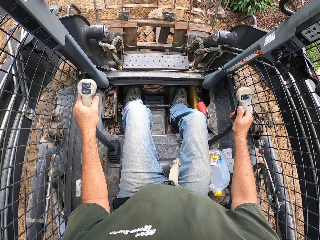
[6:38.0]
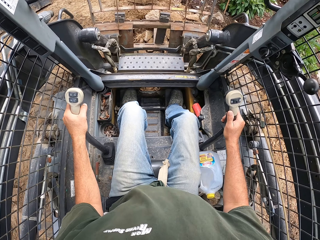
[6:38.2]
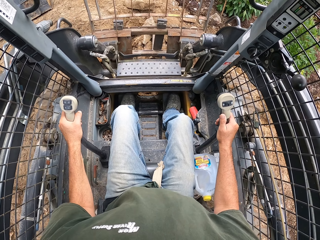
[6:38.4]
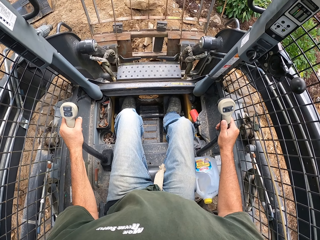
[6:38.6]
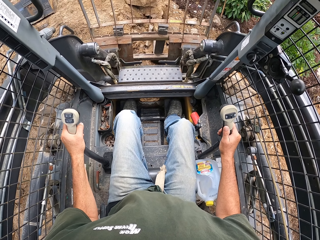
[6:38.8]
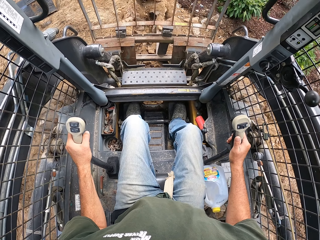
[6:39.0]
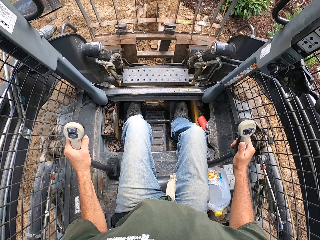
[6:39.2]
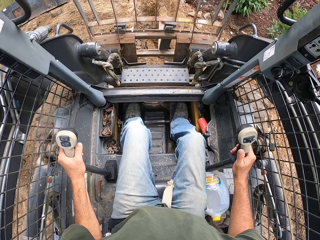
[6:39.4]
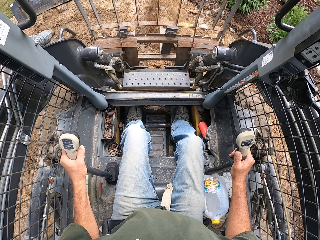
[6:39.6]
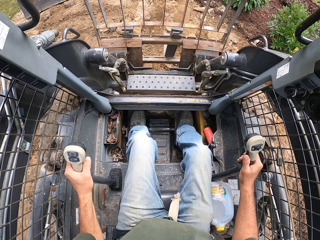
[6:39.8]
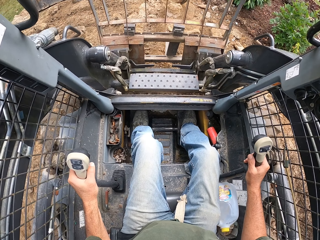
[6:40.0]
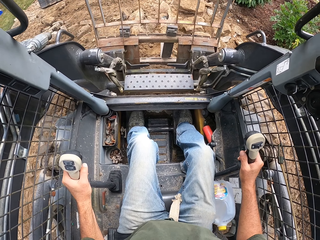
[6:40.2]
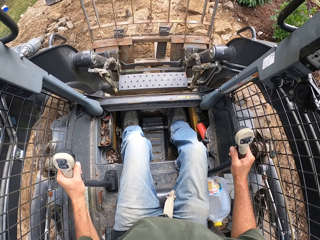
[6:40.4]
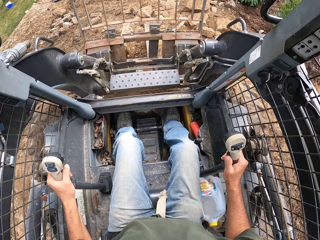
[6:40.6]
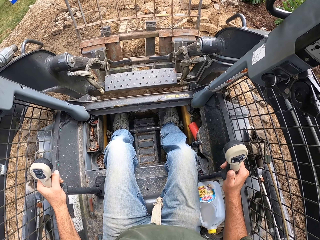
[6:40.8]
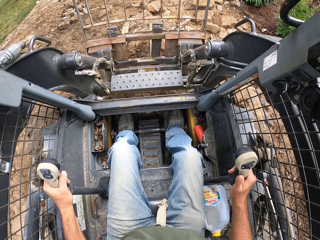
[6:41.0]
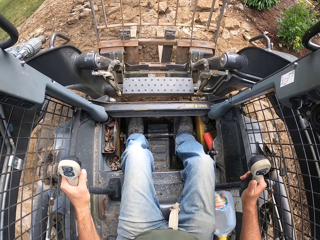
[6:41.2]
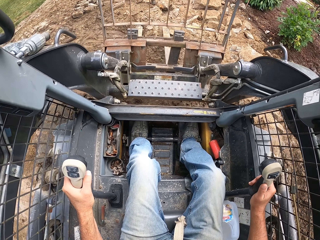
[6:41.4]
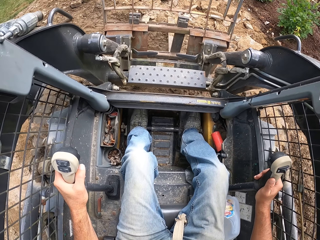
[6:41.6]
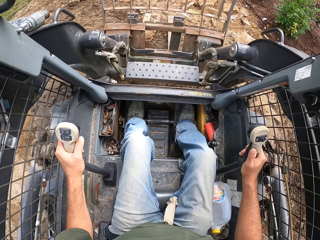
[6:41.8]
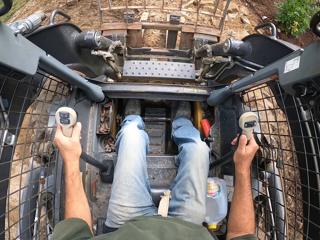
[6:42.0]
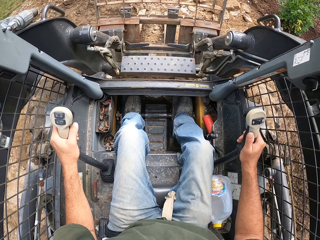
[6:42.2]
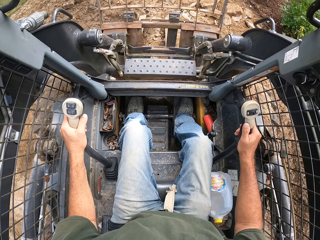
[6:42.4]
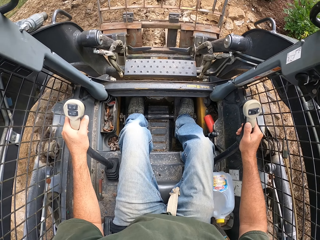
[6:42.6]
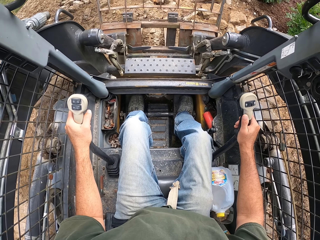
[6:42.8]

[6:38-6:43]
The camera wearer scoops the stones on the ground using the bucket. They reverse the laser land leveler.

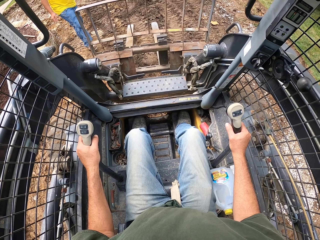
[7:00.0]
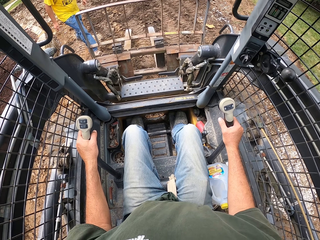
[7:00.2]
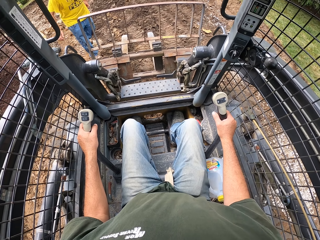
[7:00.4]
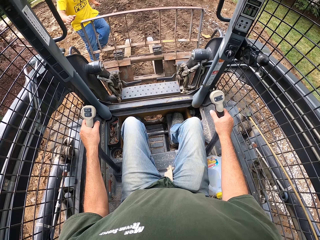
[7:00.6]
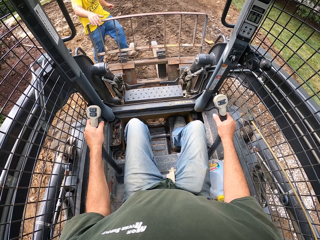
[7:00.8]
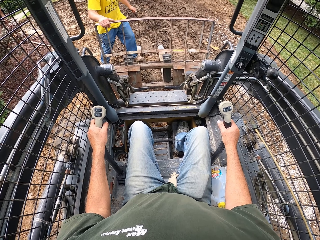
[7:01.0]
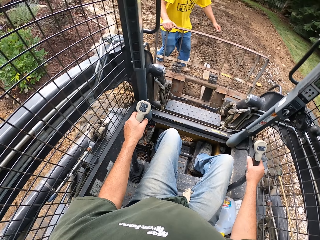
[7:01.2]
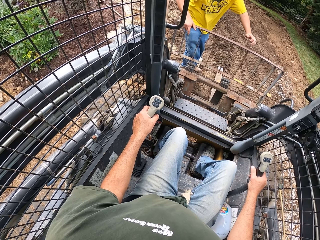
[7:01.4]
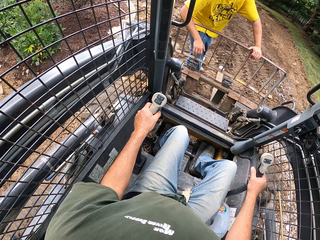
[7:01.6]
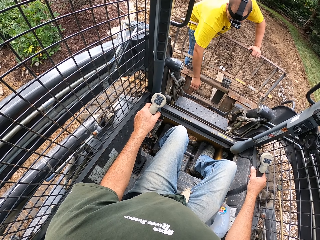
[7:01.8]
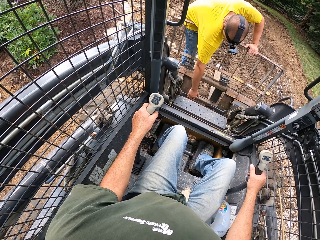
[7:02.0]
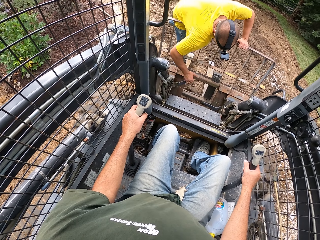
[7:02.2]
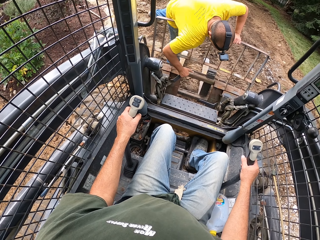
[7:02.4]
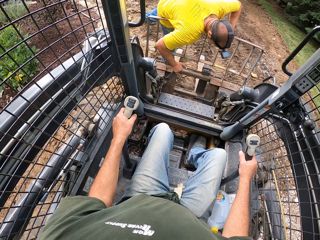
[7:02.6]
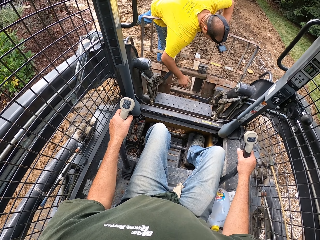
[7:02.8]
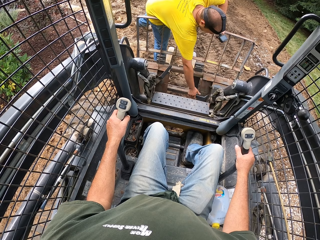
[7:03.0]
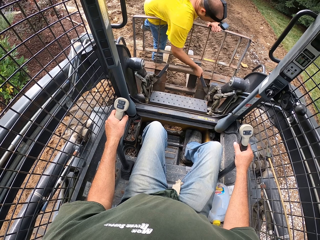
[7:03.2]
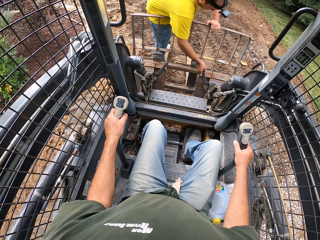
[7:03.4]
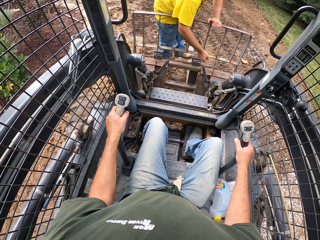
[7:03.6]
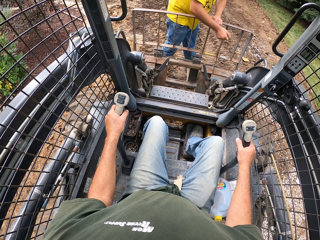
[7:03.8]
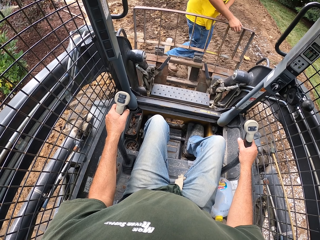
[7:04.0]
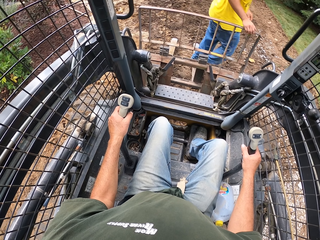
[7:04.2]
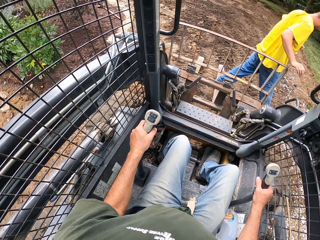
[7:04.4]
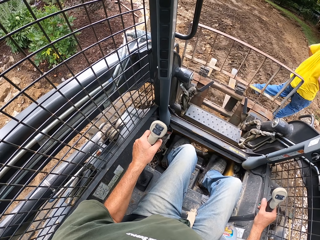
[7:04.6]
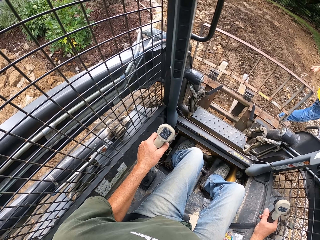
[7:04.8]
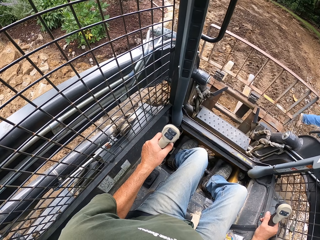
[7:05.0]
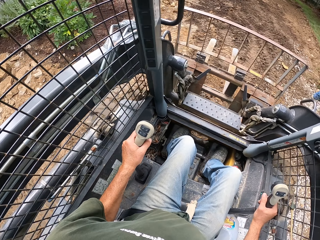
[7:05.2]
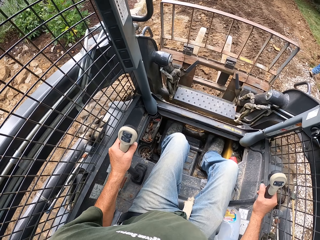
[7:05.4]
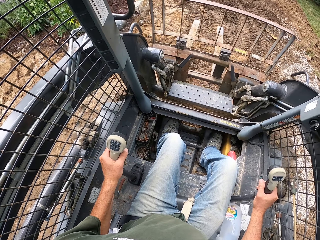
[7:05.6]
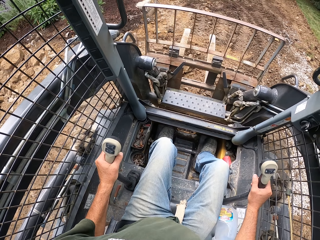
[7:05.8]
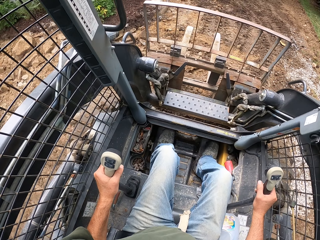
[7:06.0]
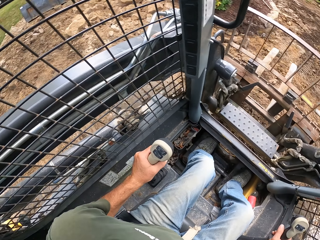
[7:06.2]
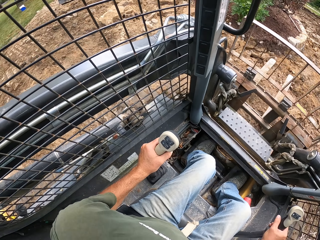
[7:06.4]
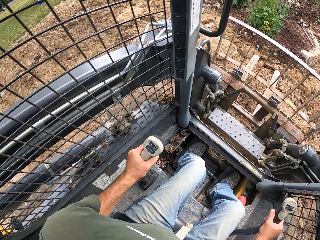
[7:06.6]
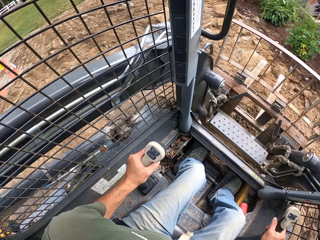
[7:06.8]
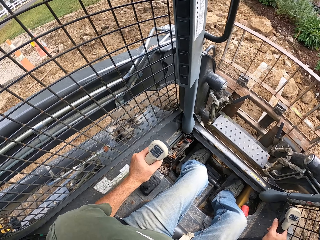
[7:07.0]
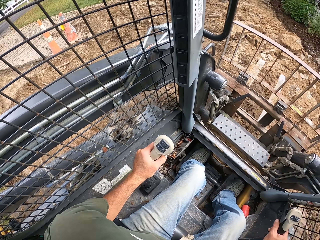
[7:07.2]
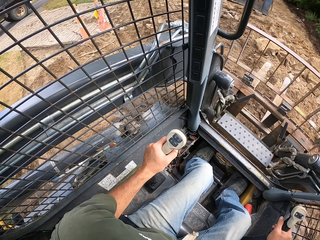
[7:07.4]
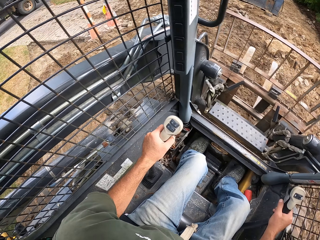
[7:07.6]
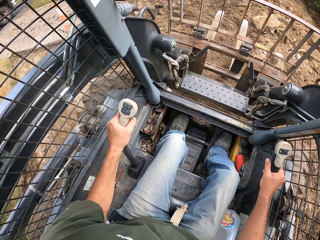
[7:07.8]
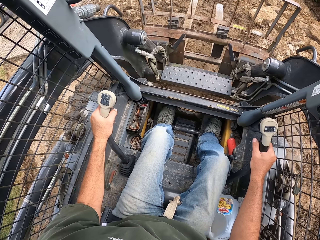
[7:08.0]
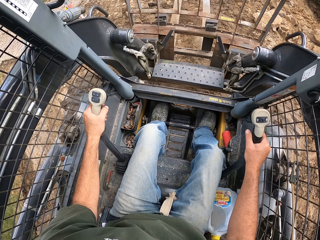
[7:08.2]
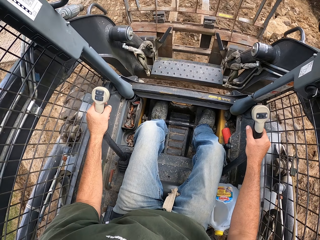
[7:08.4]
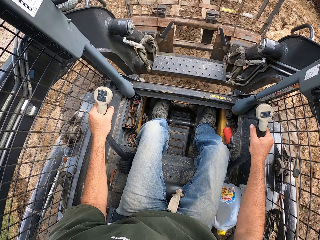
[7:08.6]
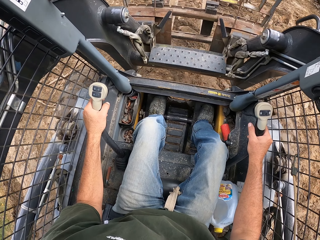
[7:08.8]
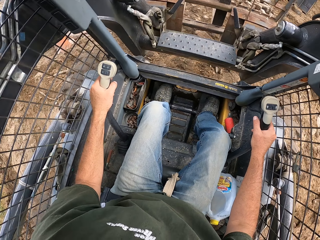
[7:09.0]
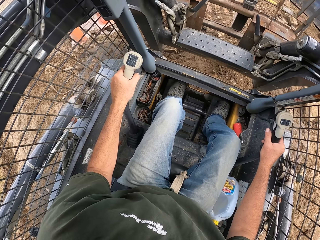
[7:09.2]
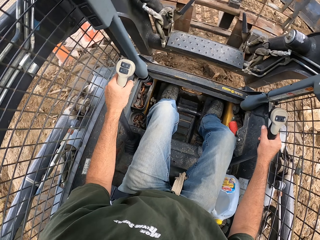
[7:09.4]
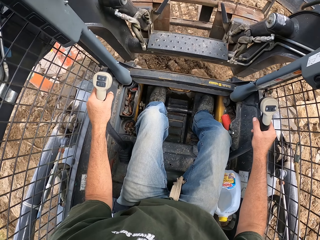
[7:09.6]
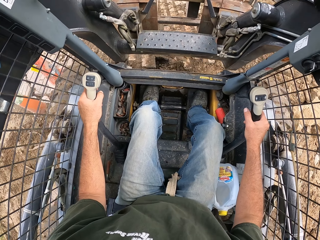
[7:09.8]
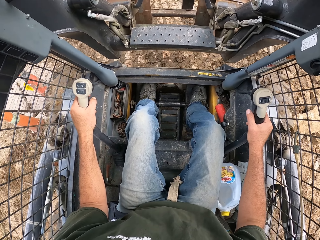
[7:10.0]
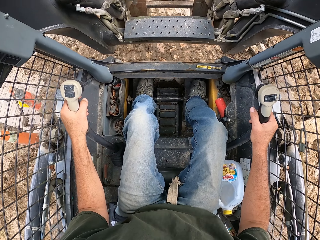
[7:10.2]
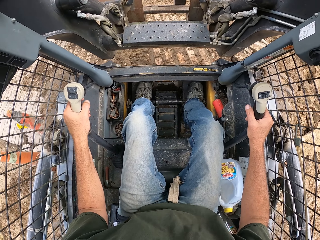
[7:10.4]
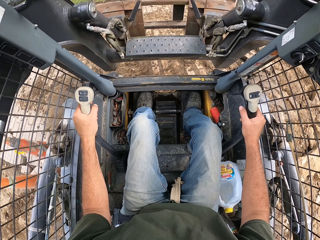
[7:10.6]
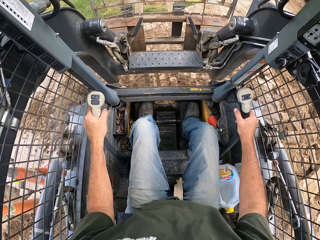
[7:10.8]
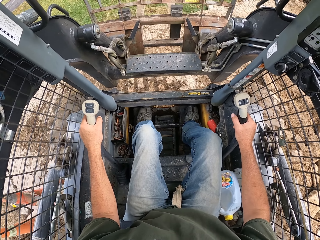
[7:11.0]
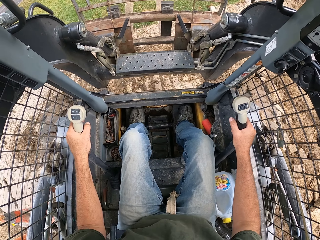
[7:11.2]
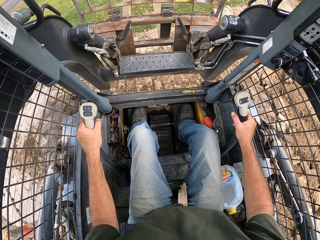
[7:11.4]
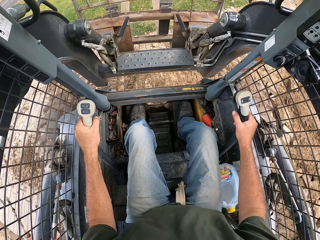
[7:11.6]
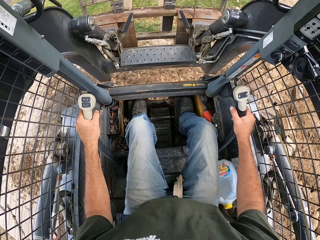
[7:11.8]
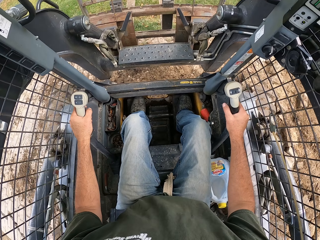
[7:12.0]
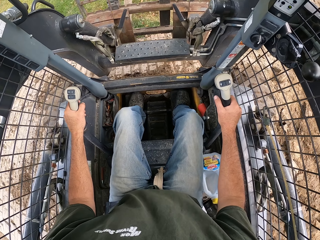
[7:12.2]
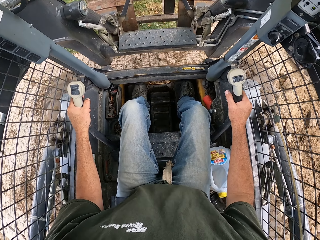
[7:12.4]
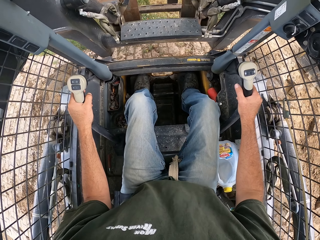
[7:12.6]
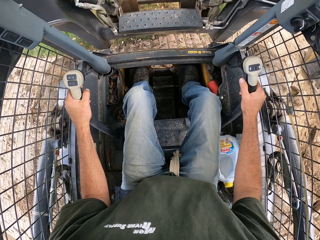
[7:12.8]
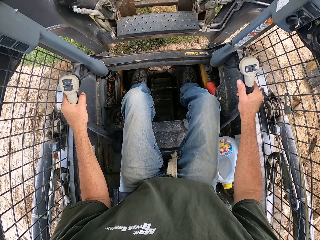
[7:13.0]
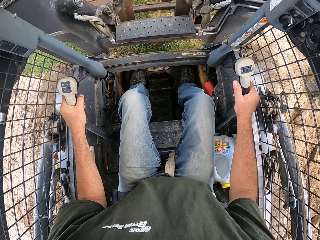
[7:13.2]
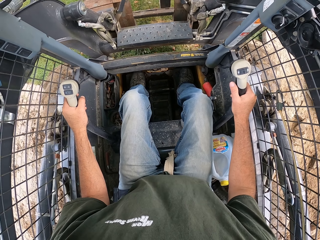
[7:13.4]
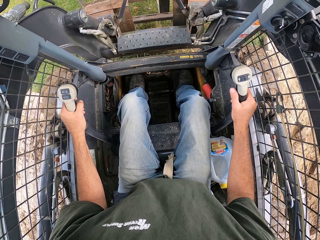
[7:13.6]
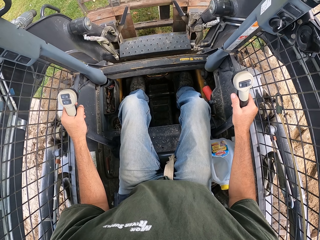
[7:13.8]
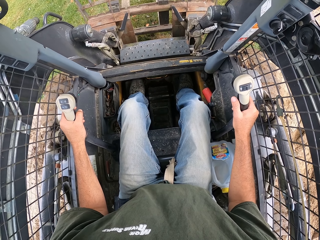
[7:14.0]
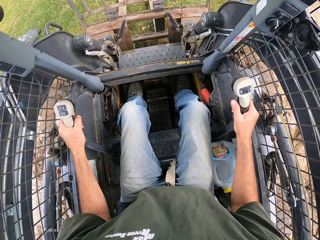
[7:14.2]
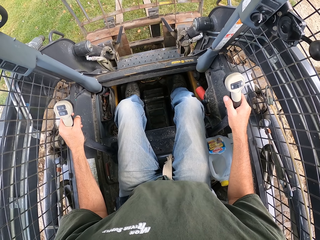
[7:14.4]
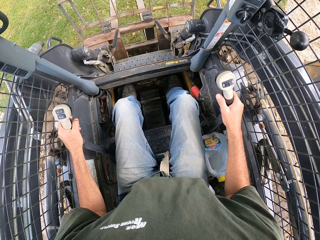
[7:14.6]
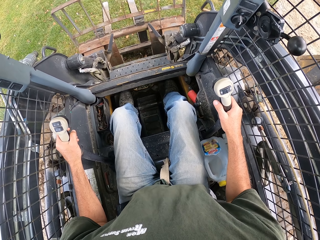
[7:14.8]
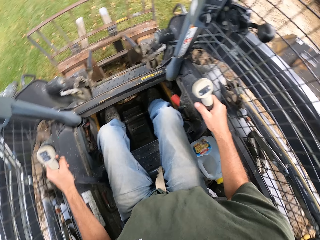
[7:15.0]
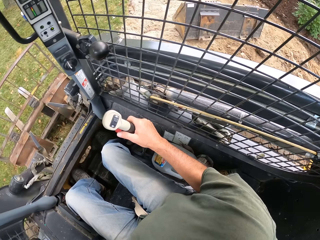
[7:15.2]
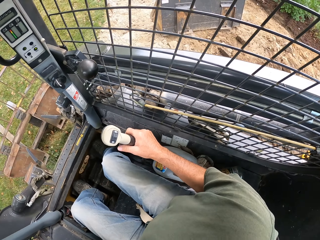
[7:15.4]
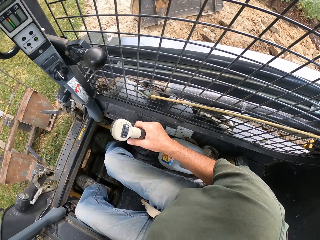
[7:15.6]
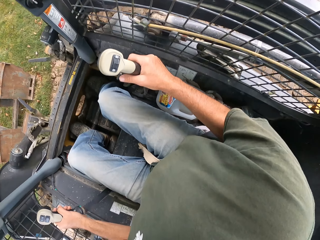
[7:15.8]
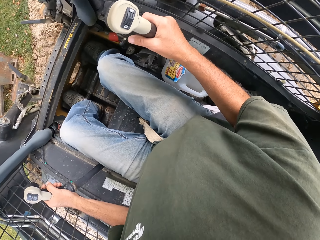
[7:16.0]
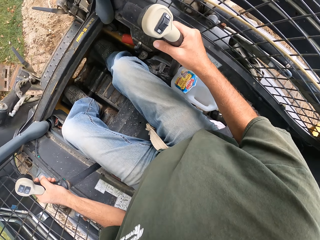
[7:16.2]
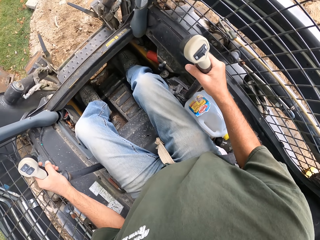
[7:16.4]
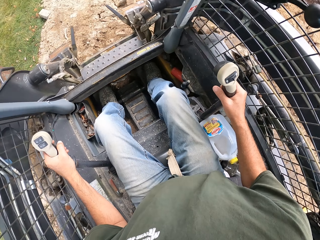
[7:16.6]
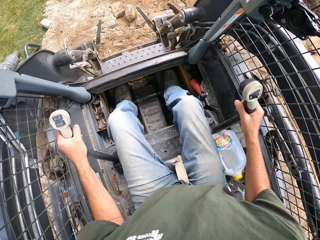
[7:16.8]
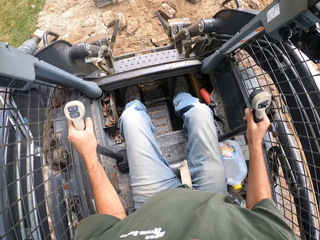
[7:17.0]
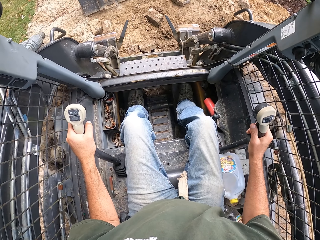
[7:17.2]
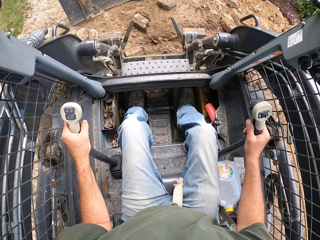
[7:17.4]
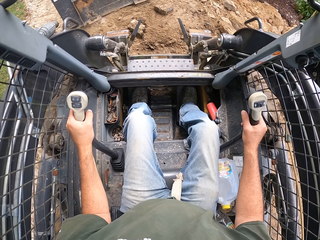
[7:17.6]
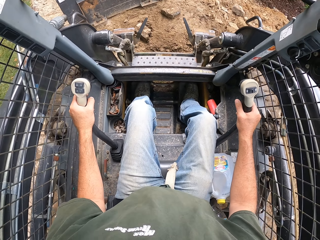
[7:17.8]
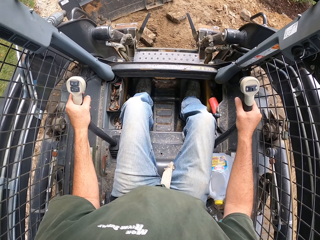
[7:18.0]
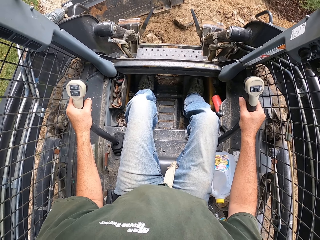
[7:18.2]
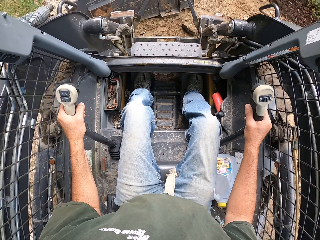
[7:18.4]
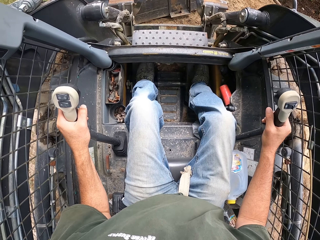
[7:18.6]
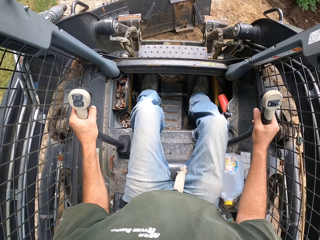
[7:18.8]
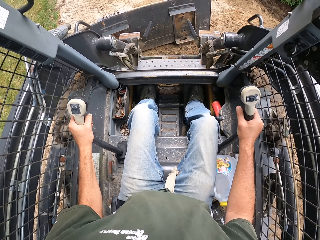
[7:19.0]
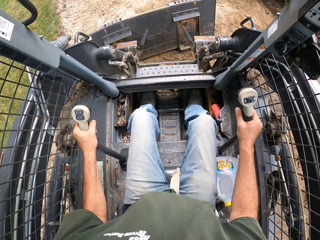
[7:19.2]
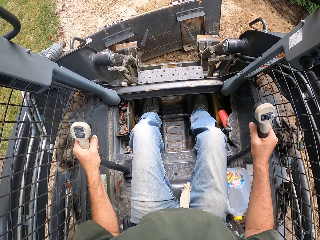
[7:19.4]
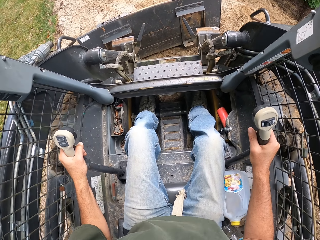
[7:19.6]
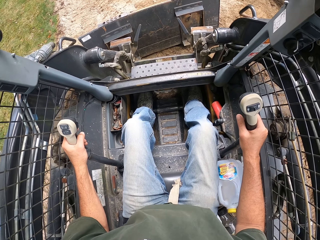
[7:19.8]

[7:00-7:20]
A person aligns the brakes on the bucket of the laser land leveler. The person touches the excavator. The person does something. The camera wearer reverses the laser land leveler. They move the excavator. They drive the laser land leveler. They lift the bucket on the laser land leveler. They drive the laser land leveler. They lower the bucket on the laser land leveler. They turn the laser land leveler. They move the excavator. They pick up the scraper on the ground.
